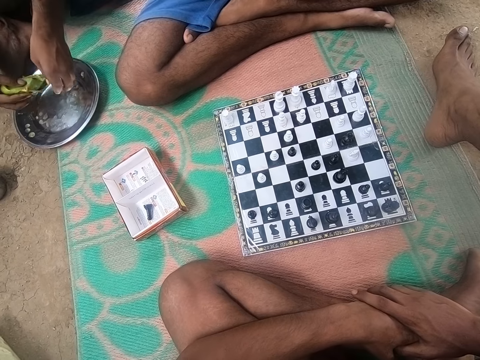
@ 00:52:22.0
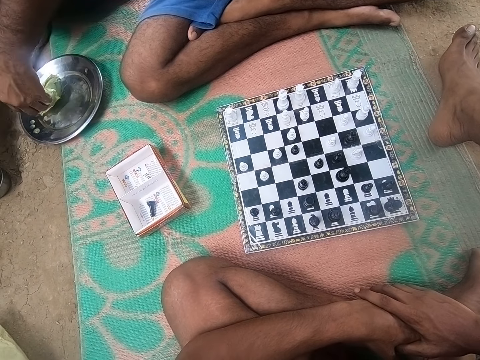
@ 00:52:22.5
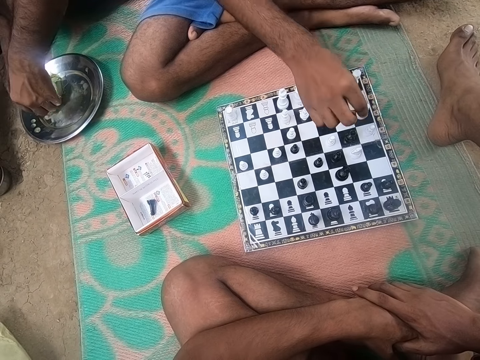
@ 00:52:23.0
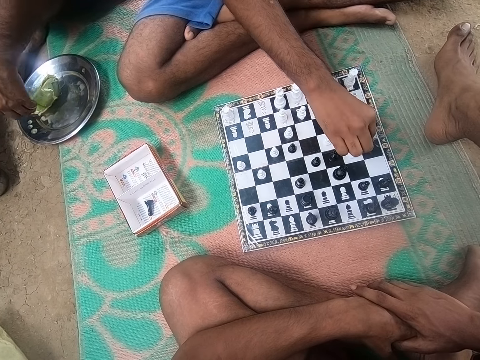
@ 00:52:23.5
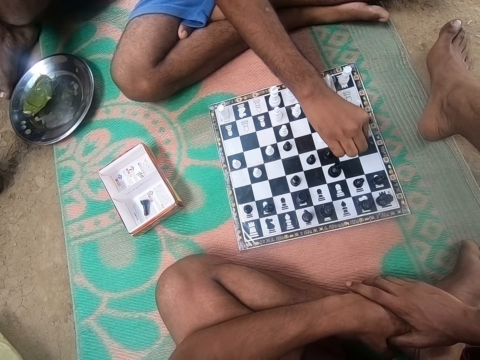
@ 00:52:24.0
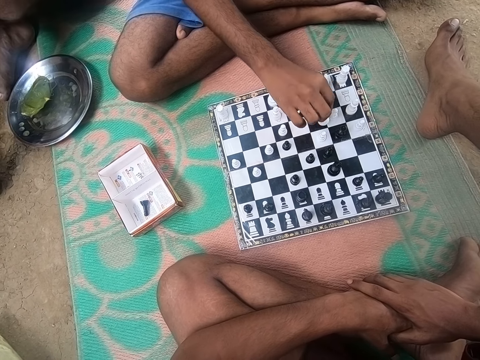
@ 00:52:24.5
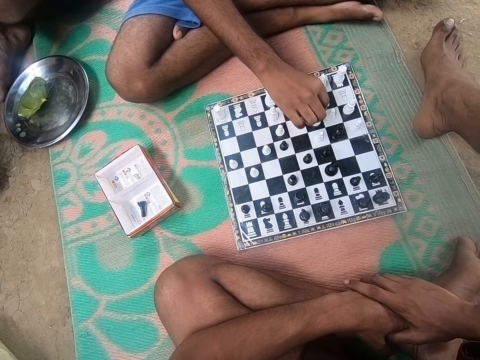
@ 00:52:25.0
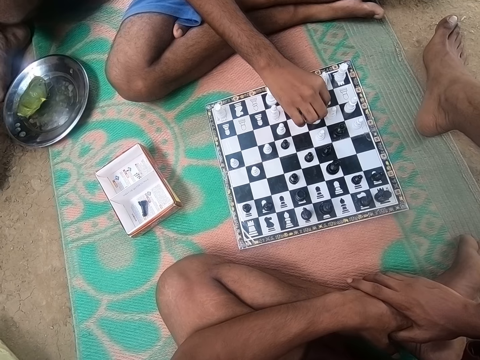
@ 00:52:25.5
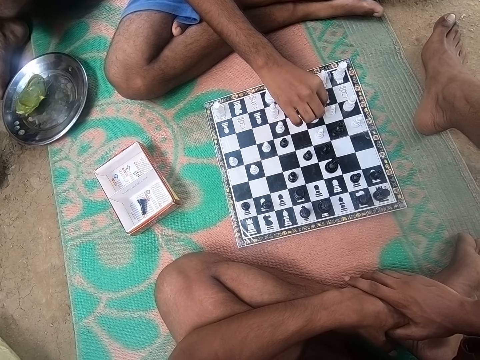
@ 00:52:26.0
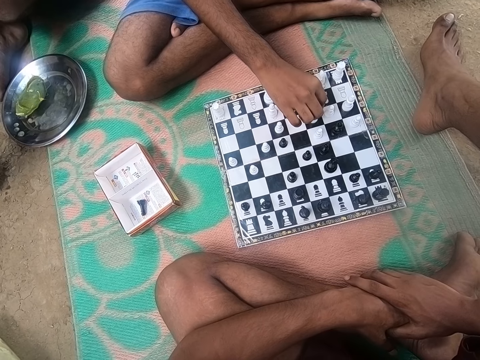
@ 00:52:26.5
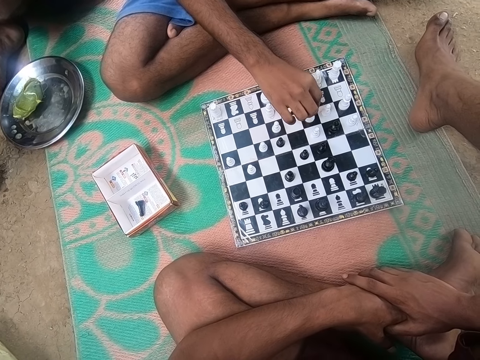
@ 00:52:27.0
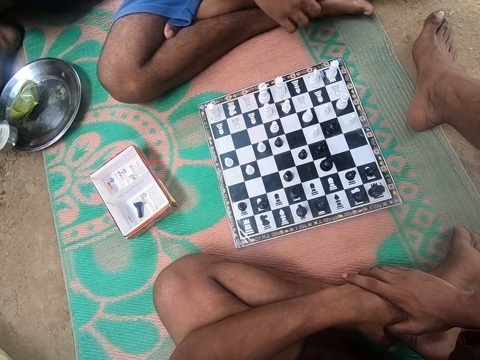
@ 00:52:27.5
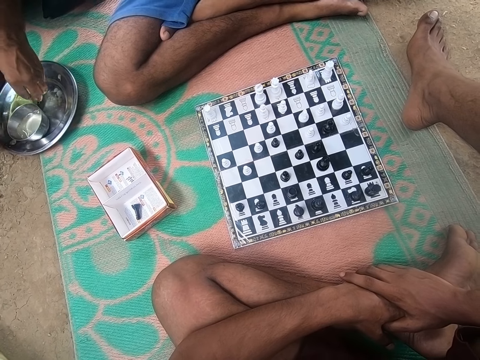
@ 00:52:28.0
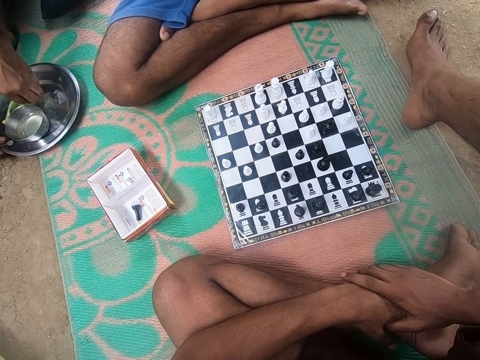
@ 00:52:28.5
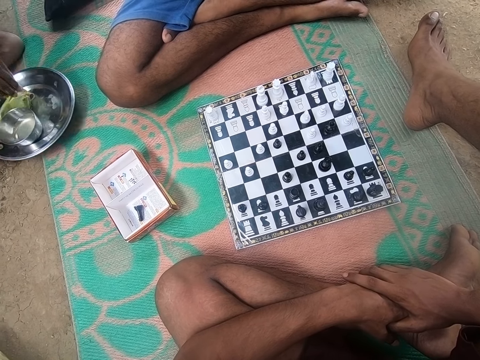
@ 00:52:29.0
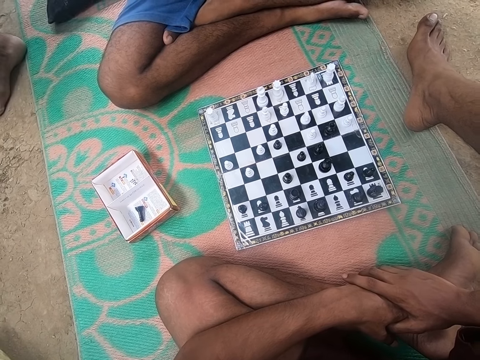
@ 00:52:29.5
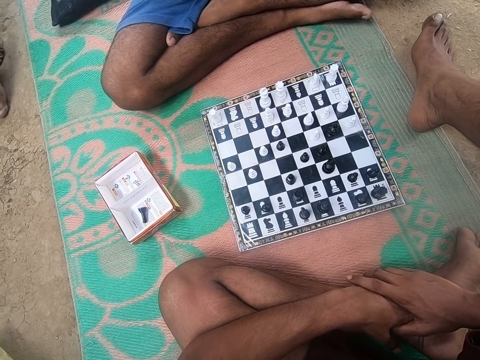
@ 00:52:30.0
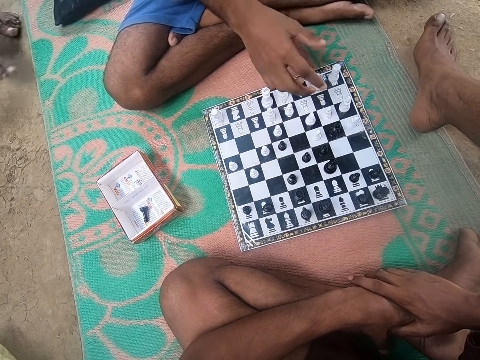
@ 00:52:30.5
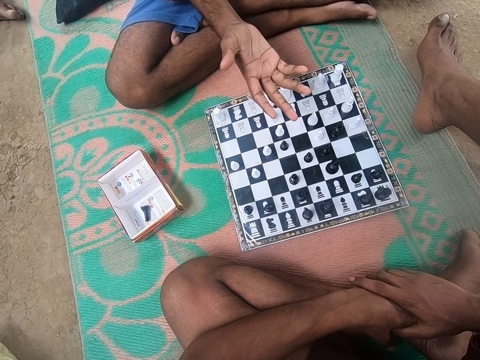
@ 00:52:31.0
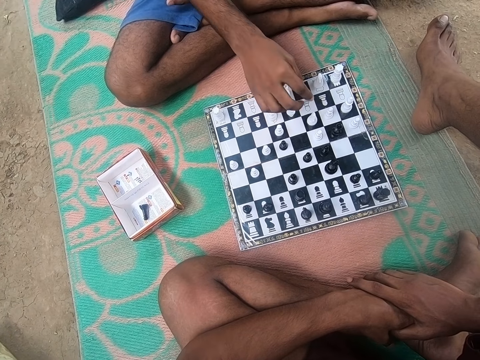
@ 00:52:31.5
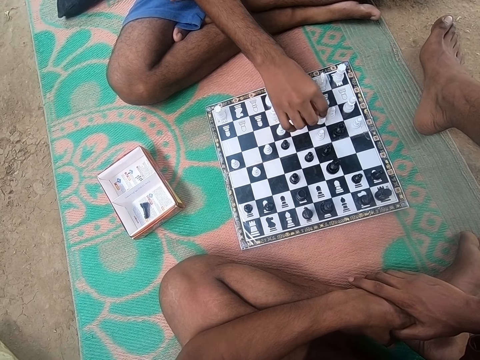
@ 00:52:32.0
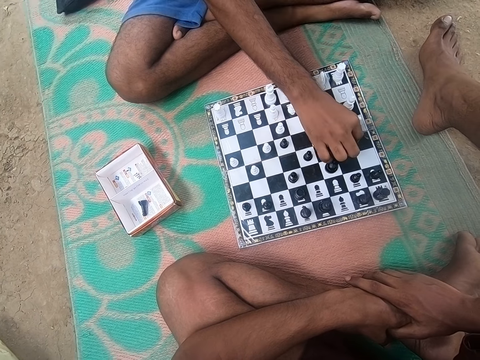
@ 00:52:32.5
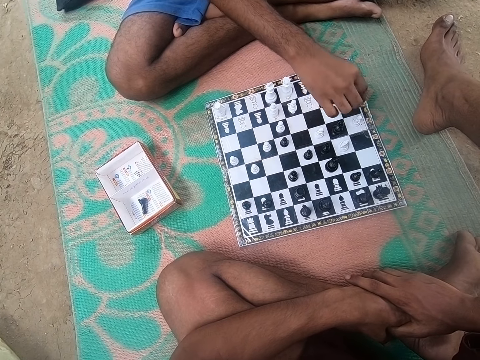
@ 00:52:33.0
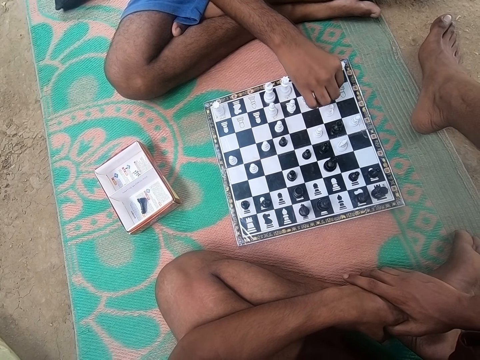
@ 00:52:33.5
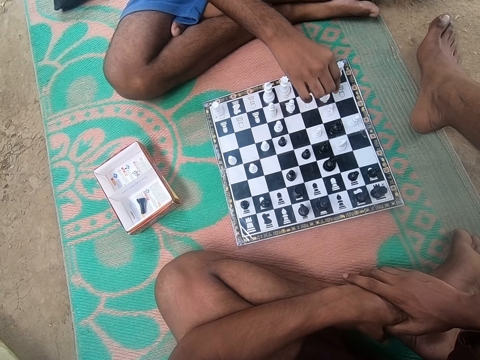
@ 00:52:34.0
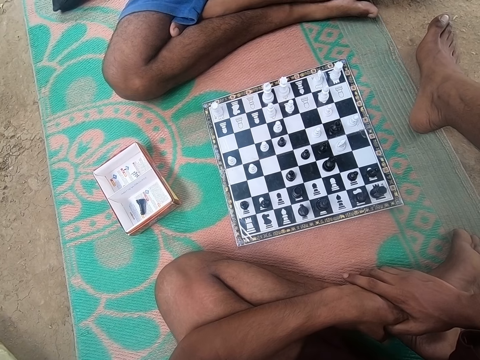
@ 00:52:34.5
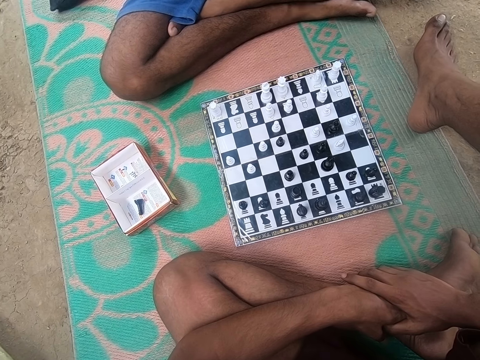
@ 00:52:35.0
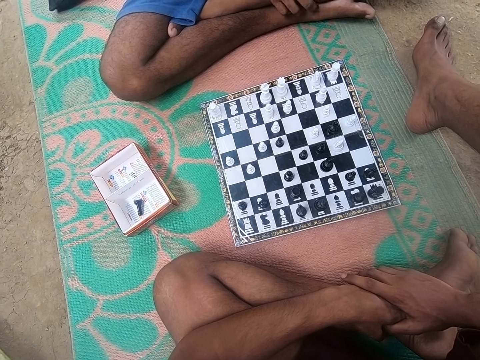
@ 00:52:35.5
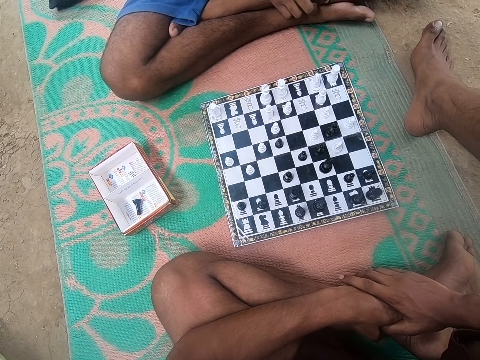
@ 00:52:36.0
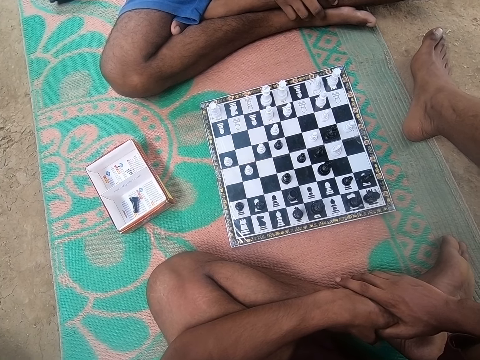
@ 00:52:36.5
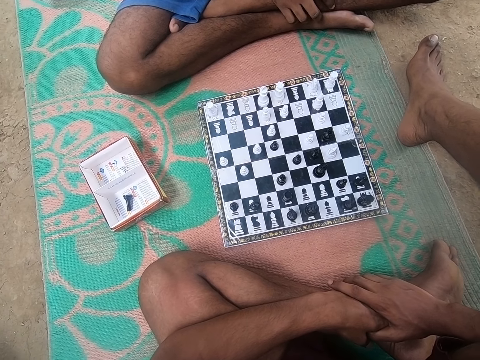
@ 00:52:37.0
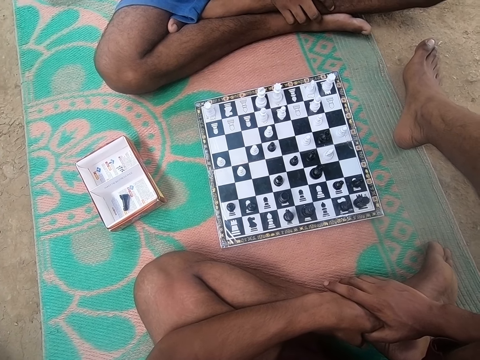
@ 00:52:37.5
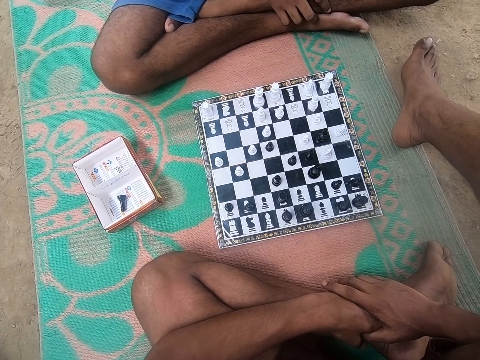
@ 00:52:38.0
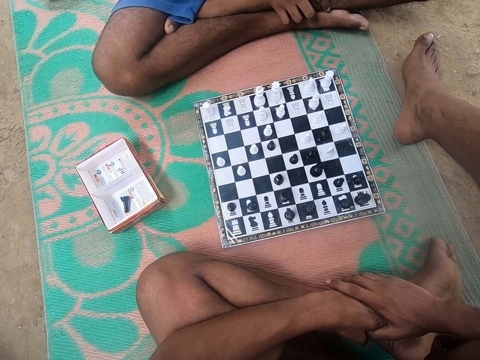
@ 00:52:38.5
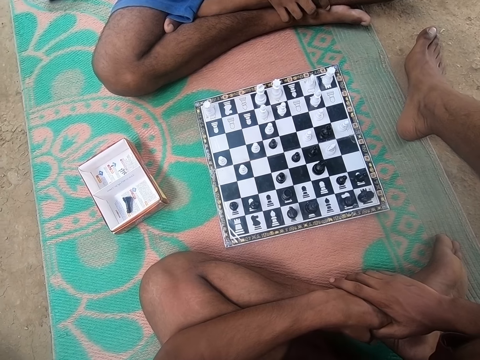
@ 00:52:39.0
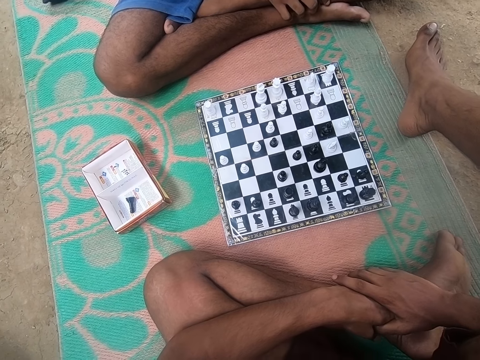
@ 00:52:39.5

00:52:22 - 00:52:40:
A man puts something in the steel plate on the floor. Another man plays the chess game. The camera wearer talks to a person. They look at the chess game on the floor. The first man picks up the steel plate on the floor and walks on the floor. The other man talks to the camera wearer. The other man plays the chess game. The camera wearer looks at the chess game on the floor.

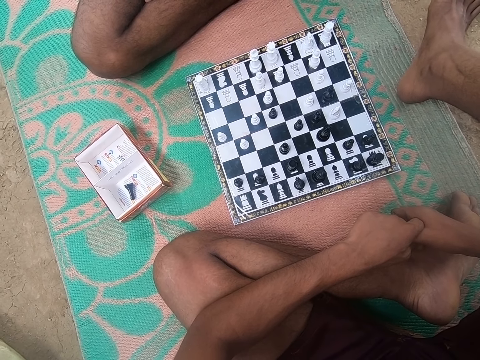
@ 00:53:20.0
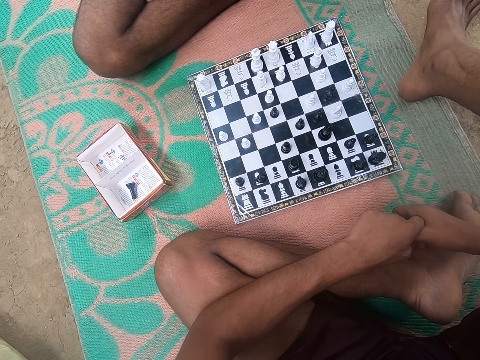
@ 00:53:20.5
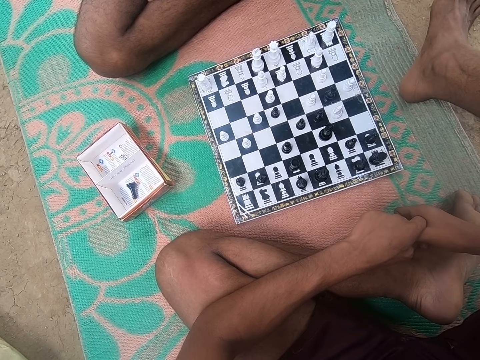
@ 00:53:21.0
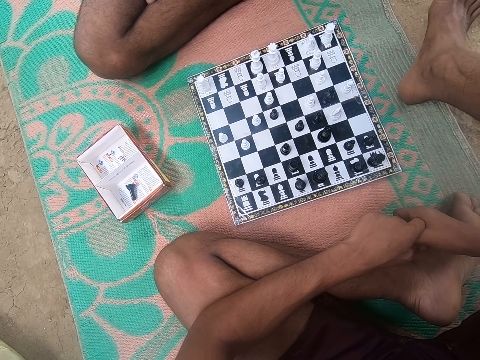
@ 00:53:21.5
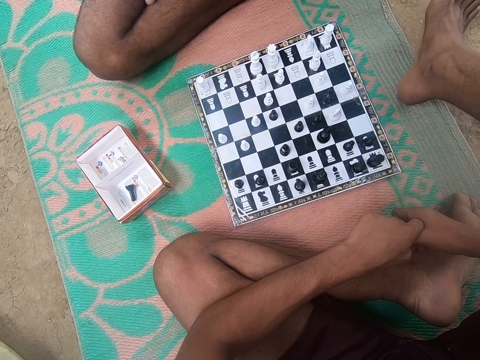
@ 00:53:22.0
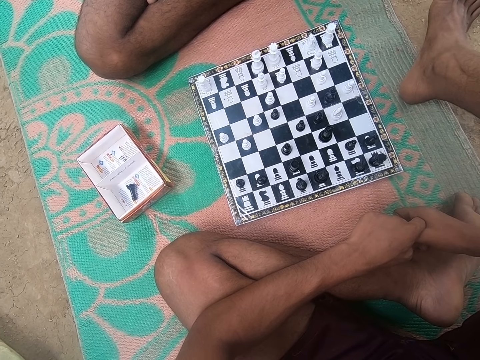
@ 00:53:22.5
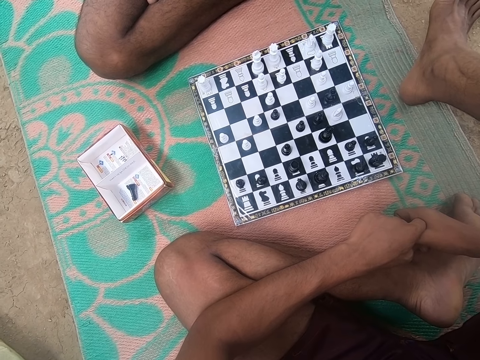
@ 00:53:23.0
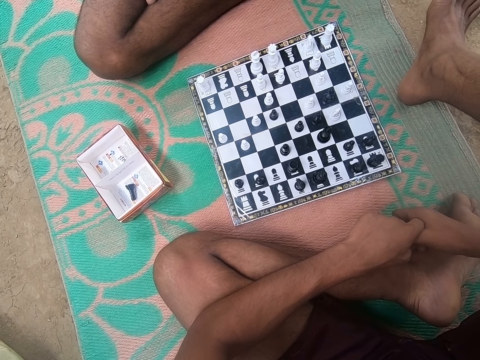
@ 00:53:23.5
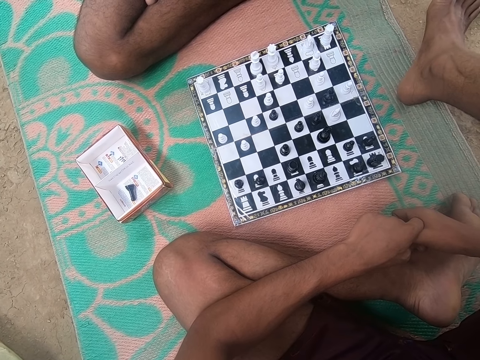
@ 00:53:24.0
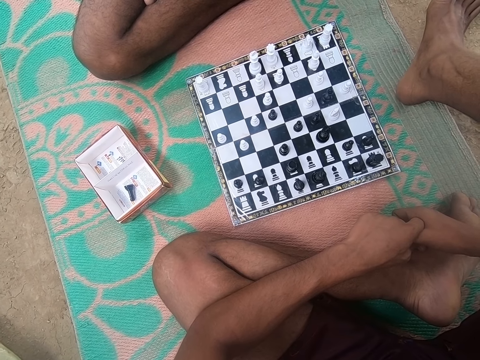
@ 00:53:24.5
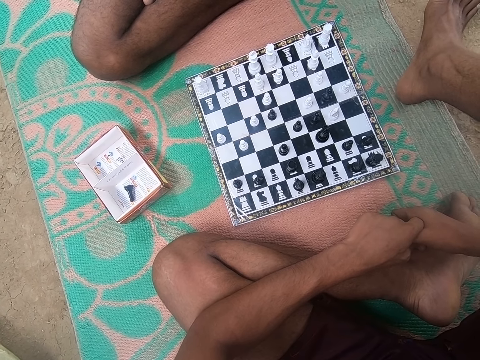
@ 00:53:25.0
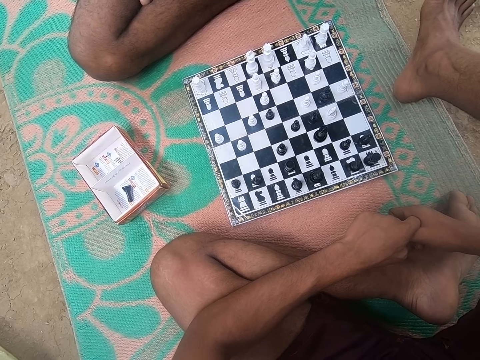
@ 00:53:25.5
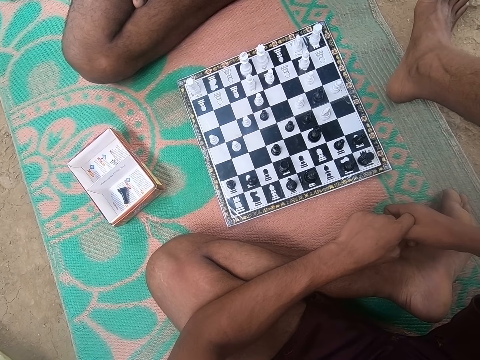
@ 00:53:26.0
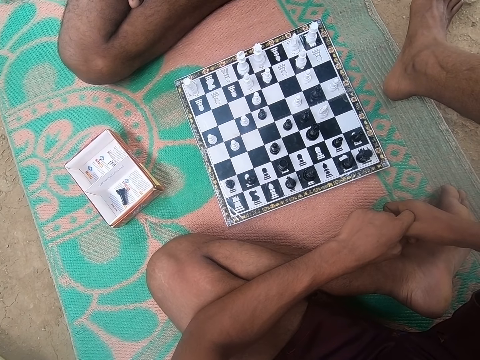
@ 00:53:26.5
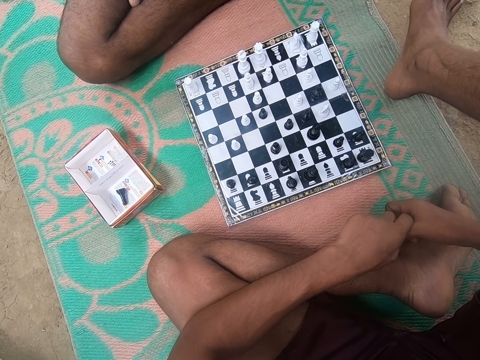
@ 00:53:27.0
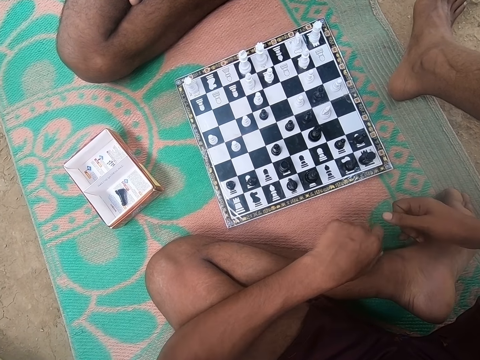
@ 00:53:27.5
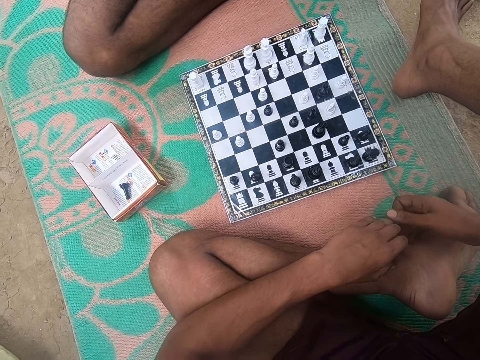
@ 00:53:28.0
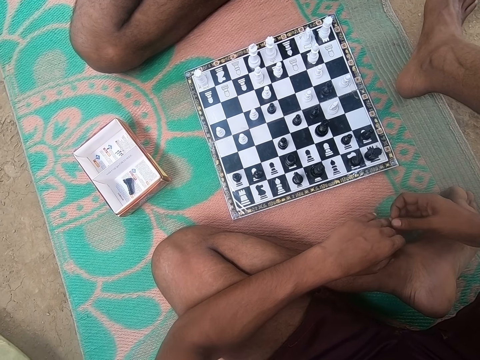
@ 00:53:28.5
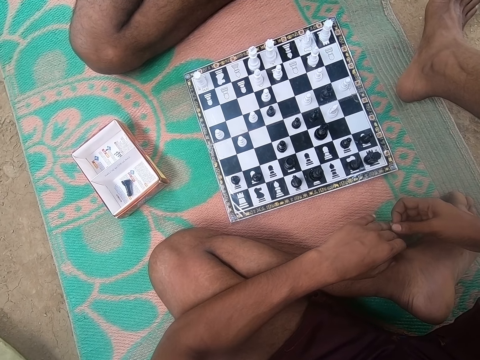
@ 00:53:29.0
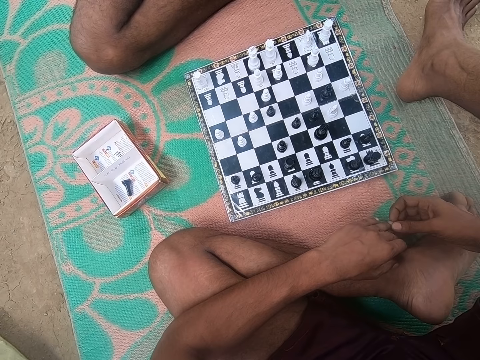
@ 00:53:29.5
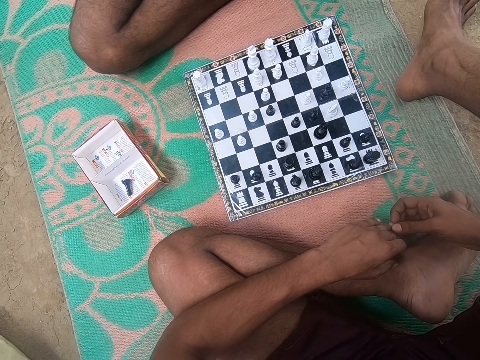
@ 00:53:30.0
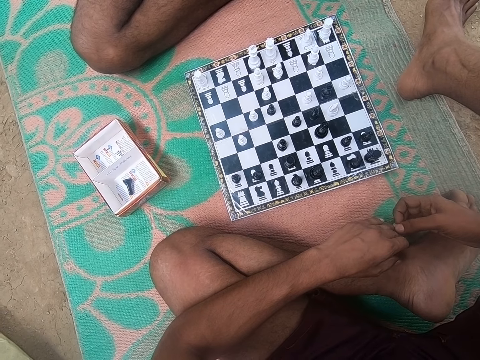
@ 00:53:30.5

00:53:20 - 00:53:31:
The camera wearer talks to a person.
